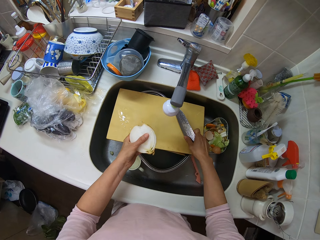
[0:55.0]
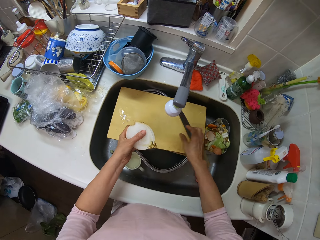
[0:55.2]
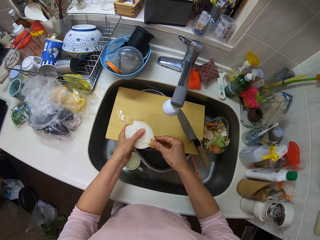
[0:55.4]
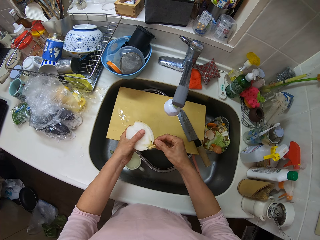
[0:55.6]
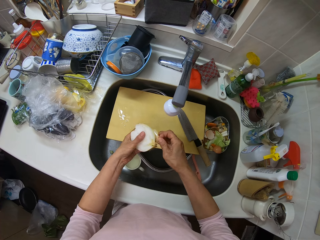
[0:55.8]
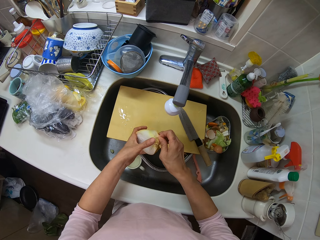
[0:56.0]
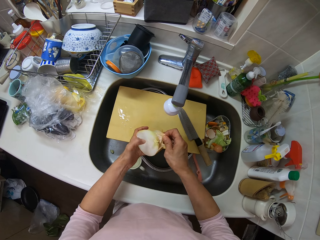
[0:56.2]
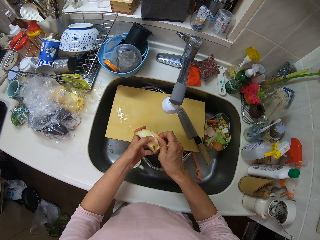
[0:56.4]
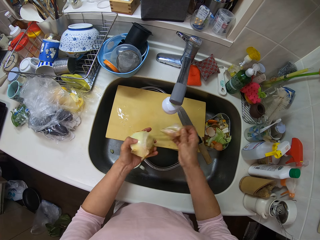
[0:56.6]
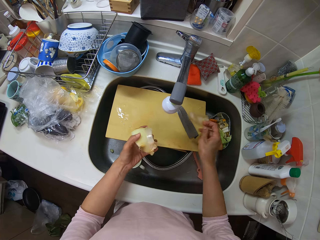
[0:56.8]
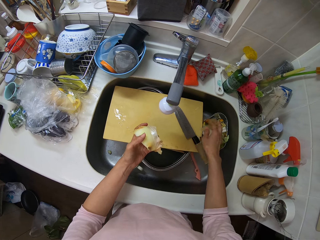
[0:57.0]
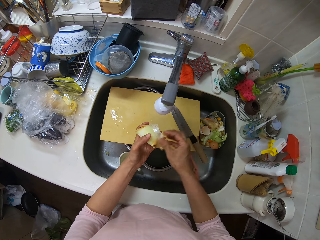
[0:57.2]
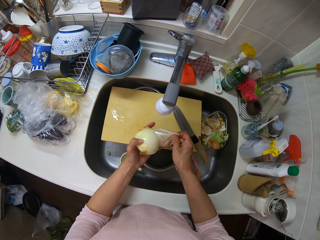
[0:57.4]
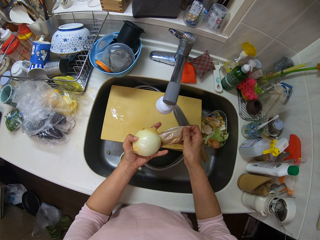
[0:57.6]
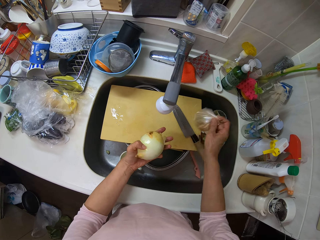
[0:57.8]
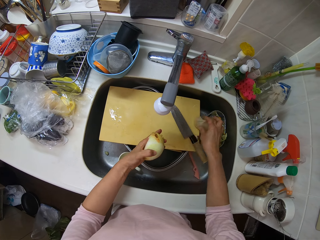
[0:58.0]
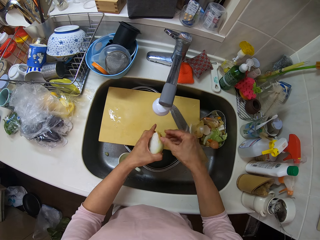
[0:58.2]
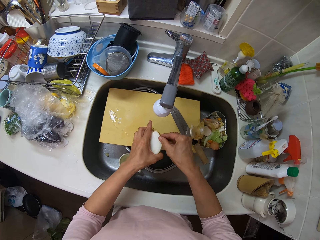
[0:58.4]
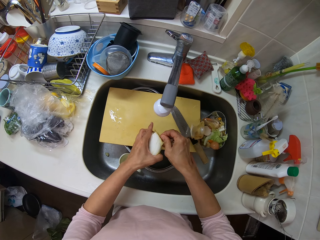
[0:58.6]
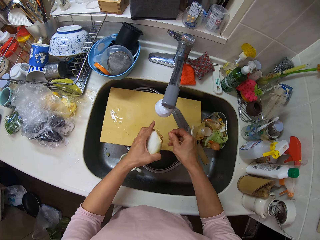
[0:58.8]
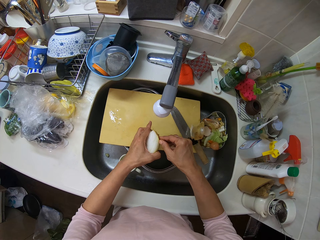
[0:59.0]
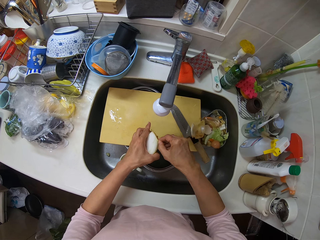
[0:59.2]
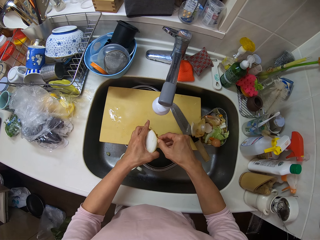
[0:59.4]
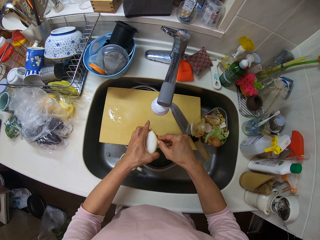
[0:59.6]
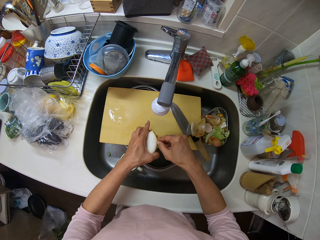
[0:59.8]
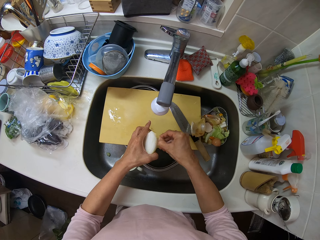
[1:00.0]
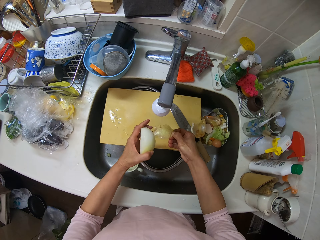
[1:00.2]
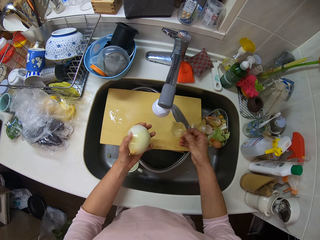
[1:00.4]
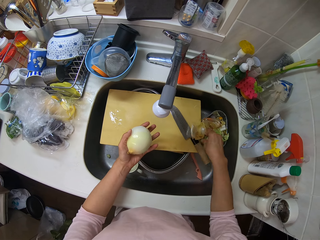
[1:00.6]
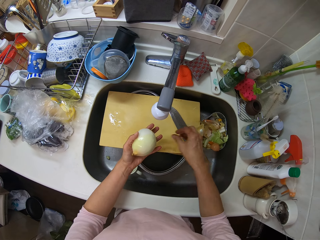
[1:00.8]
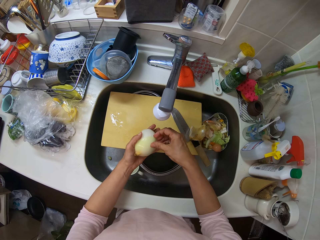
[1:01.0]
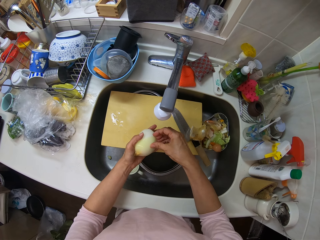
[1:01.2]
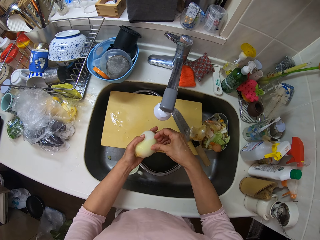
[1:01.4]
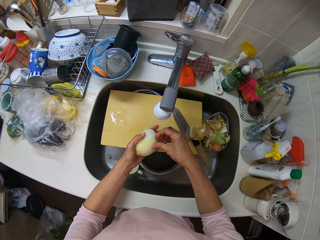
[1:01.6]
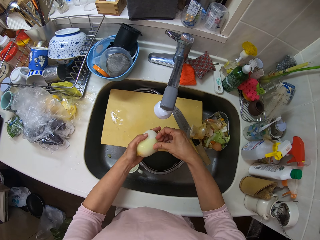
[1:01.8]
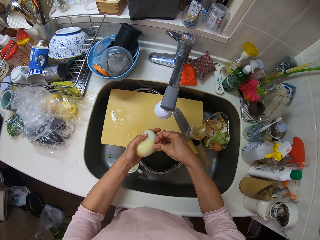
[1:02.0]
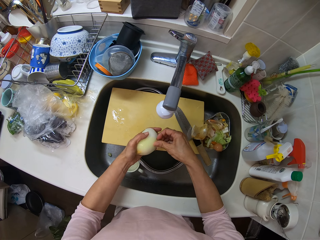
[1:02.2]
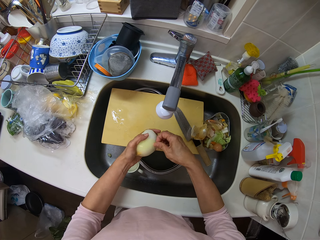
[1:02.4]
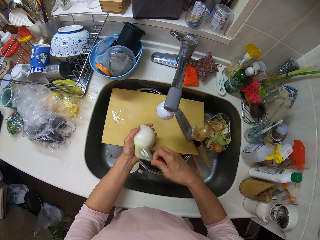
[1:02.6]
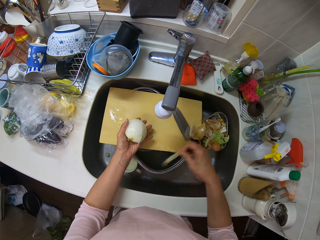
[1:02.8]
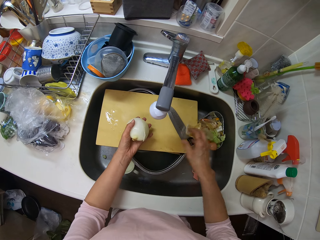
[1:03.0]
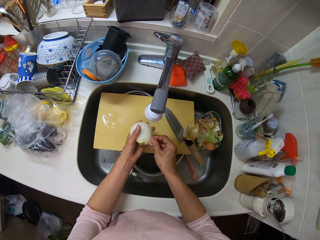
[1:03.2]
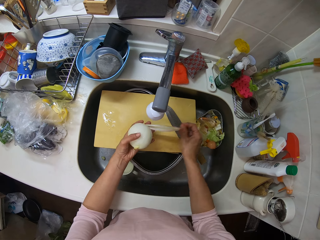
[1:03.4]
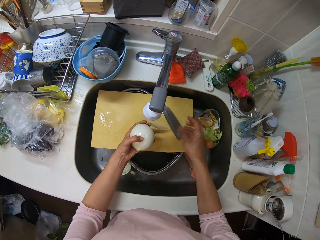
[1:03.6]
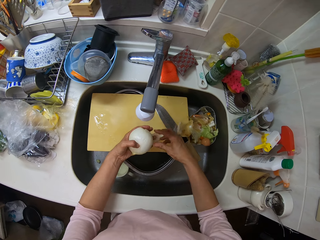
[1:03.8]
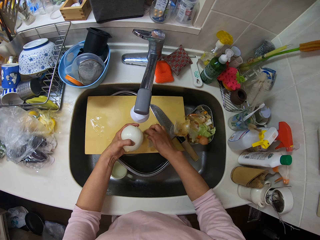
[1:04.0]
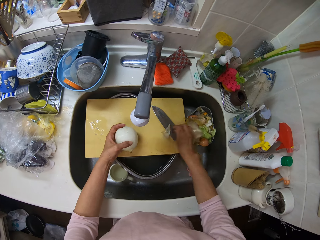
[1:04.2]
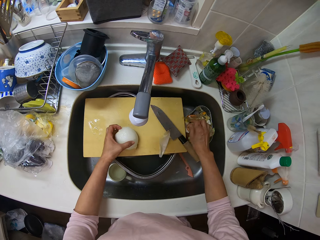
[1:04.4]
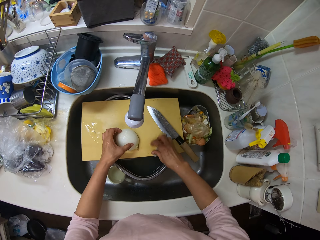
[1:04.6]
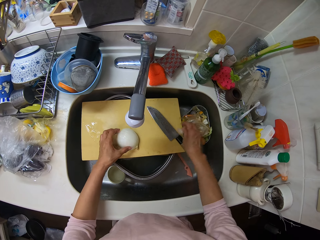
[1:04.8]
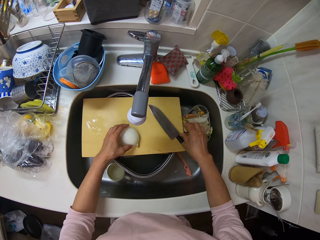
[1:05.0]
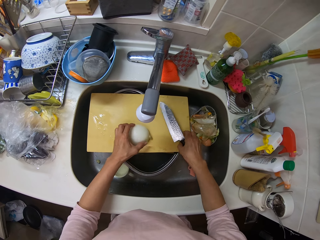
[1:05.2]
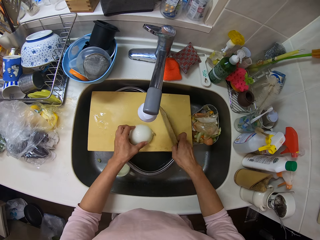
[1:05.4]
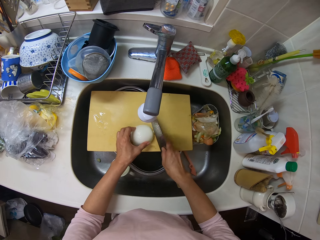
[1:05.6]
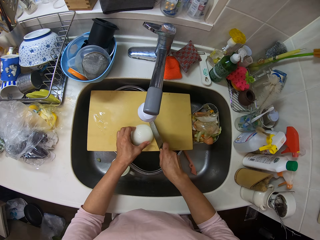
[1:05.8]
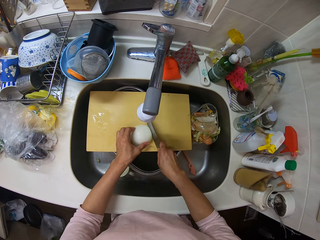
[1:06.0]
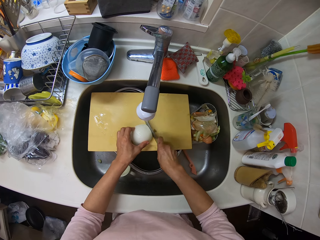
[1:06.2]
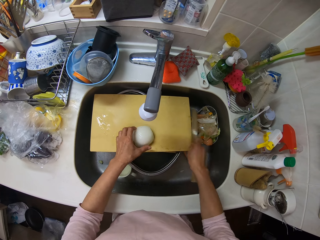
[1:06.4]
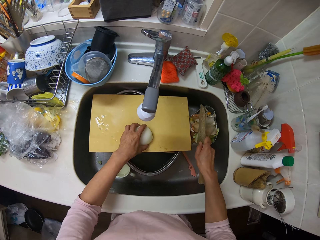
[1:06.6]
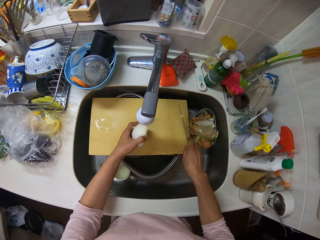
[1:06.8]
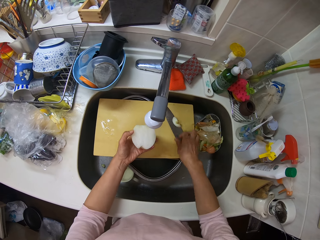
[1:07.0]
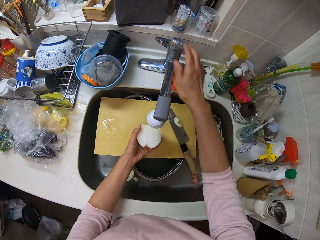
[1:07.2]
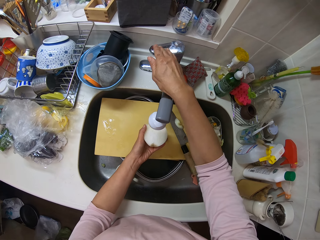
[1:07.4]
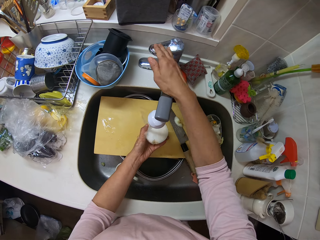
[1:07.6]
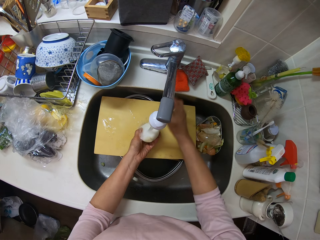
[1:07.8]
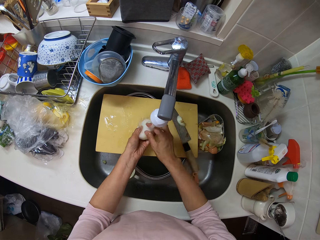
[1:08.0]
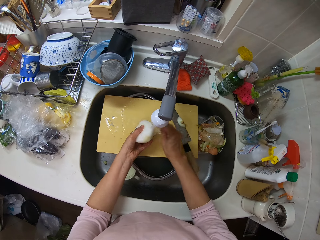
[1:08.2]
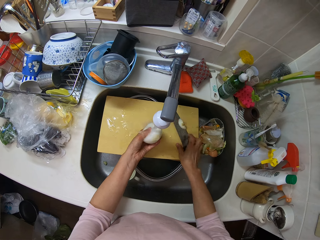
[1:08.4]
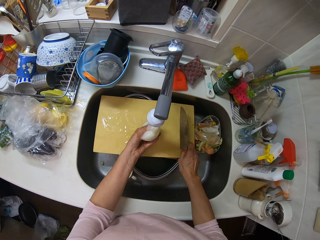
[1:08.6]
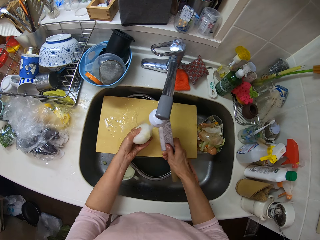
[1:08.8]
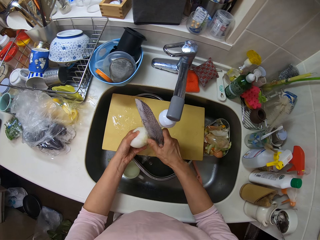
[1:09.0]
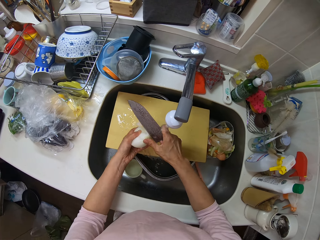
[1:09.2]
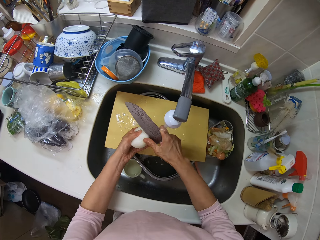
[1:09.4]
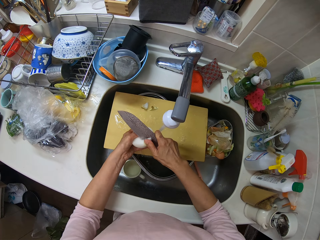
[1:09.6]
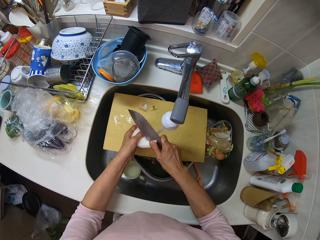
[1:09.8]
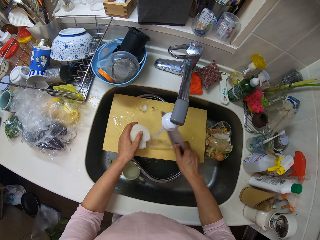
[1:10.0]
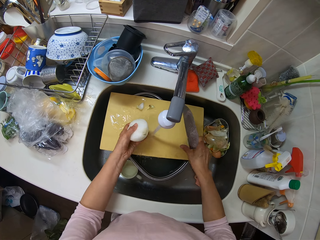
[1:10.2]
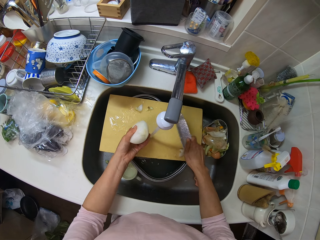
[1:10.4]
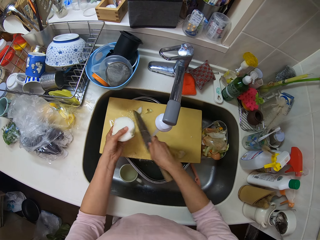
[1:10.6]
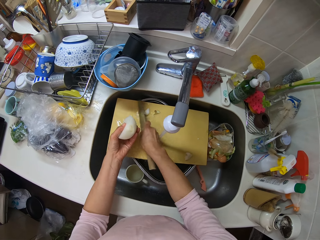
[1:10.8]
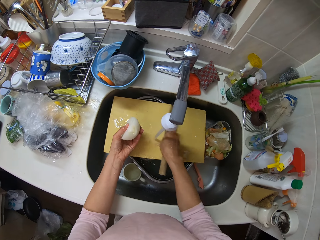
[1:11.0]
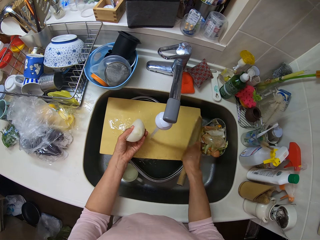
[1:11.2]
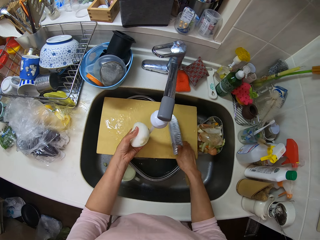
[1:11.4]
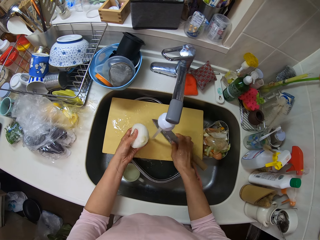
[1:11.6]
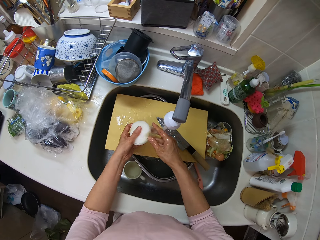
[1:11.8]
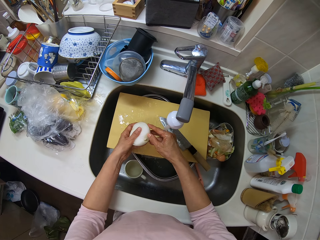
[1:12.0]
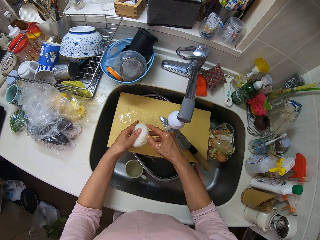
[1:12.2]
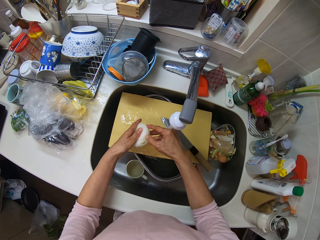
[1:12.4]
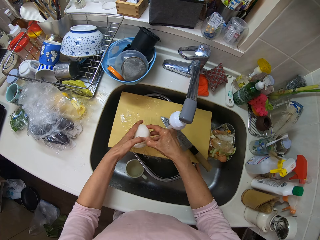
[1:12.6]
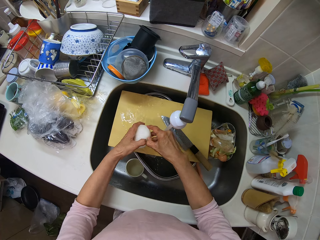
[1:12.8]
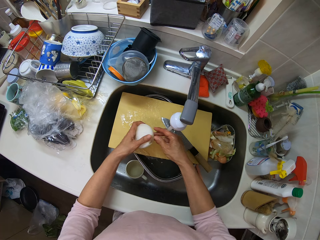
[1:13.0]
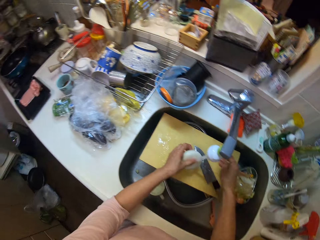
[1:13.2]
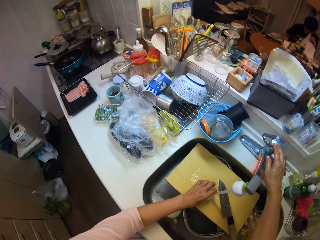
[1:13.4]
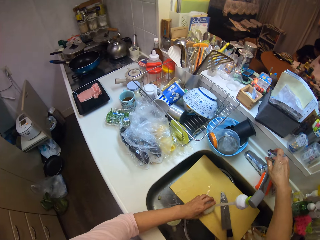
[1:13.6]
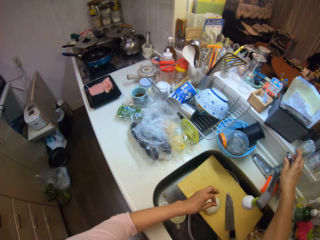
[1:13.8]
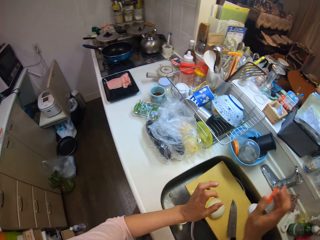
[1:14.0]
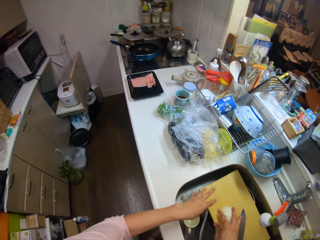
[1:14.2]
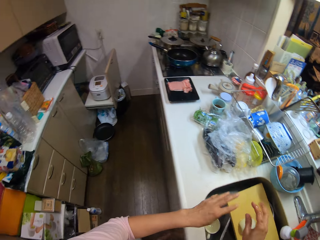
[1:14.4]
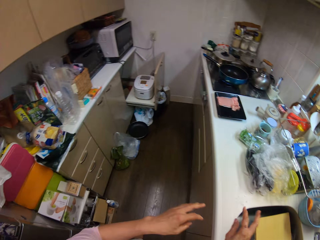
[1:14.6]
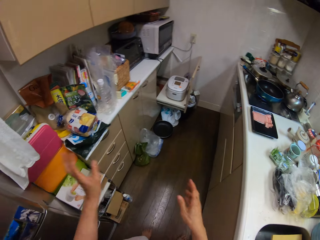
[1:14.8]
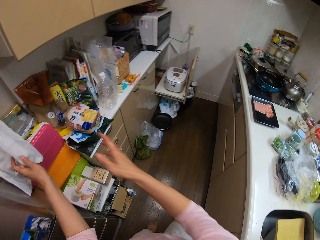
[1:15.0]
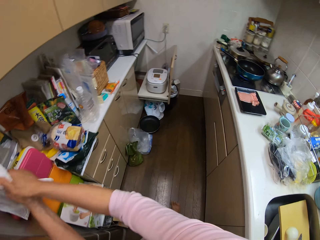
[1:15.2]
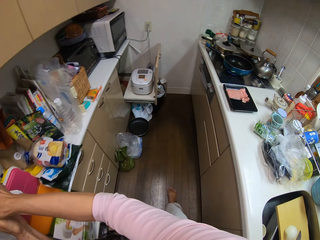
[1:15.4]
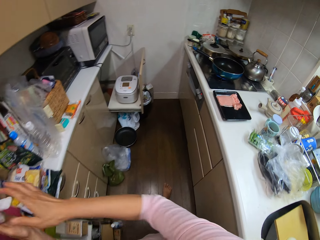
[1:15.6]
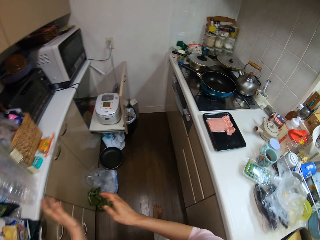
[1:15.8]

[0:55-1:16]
The camera wearer drops the knife on the wooden plank or chopping board. She peels the onions with her hands. She throws the onion in the sink. She peels the onion. She throws the onion in the sink. She peels the onion. She throws the onion in the sink. She peels the onion. She throws the onion in the sink. She peels the onion. She throws the onion in the sink. She picks up the knife from the chopping board. She cuts the onions with the knife in her right hand. She drops the knife on the wooden plank. She opens the tap with her right hand. She opens the tap with her right hand again. She rinses the onion in the wash sink with the tap water. She picks up the onion from the chopping board. She cuts the onion with the knife in her hands. She shifts onion slices on the wooden plank with the knife. She removes the onions from the chopping board. She drops the knife on the wooden plank. She peels the onion with her hands. She closes the tap with her right hand. She drops the onion on the wooden plank. She shakes water off her hands in the sink. She wipes her hand with the towel.
